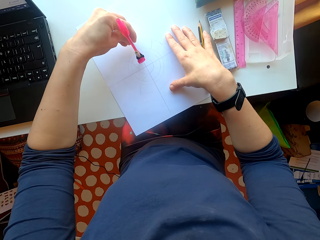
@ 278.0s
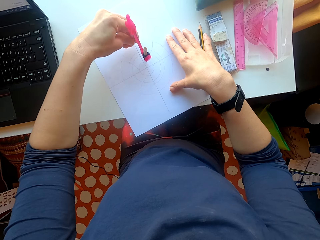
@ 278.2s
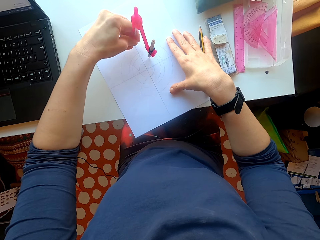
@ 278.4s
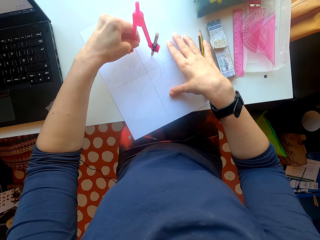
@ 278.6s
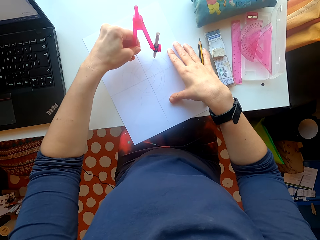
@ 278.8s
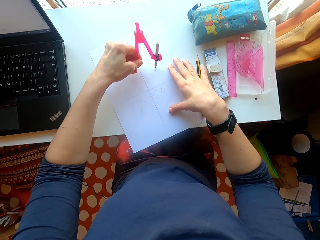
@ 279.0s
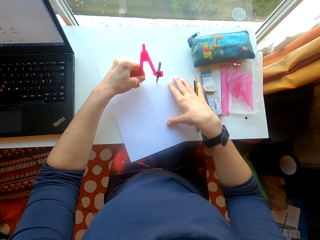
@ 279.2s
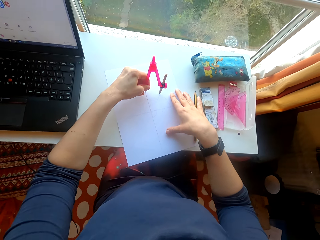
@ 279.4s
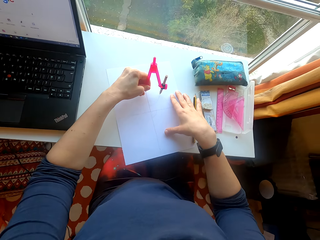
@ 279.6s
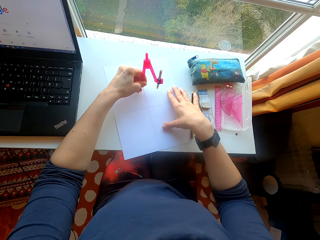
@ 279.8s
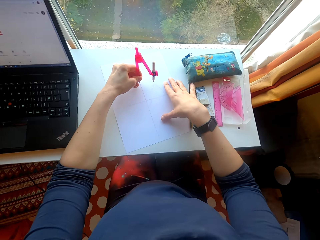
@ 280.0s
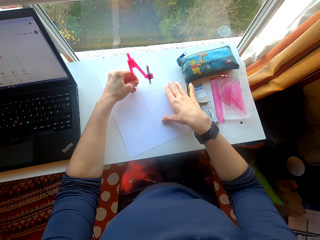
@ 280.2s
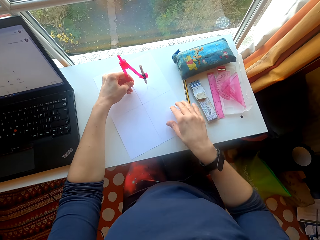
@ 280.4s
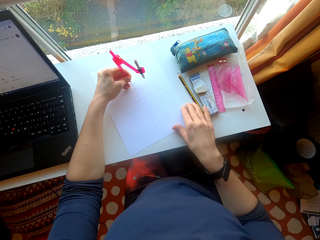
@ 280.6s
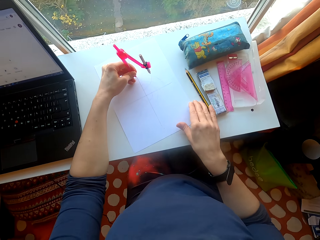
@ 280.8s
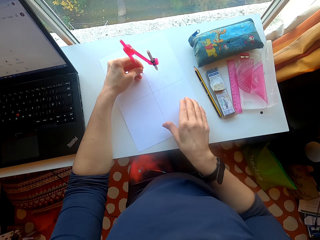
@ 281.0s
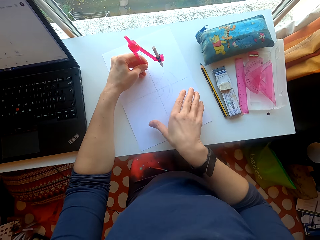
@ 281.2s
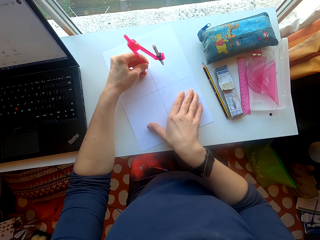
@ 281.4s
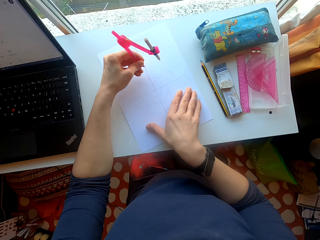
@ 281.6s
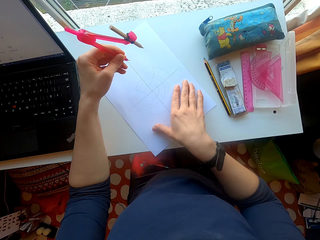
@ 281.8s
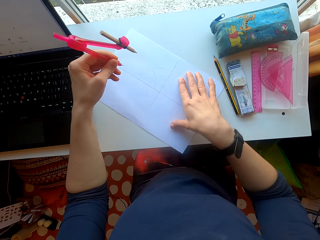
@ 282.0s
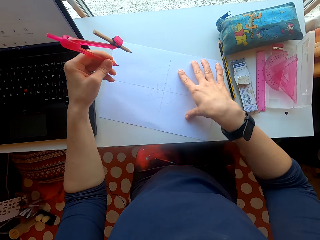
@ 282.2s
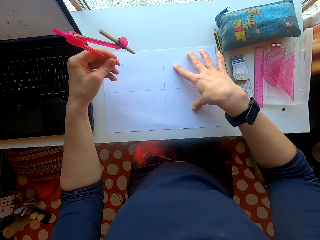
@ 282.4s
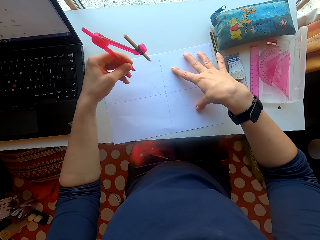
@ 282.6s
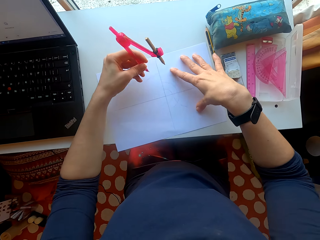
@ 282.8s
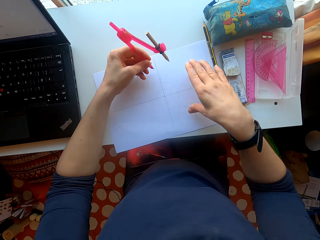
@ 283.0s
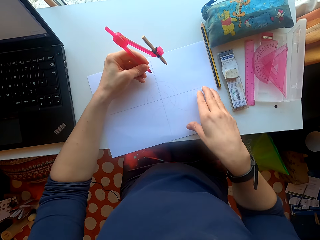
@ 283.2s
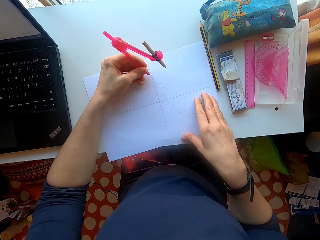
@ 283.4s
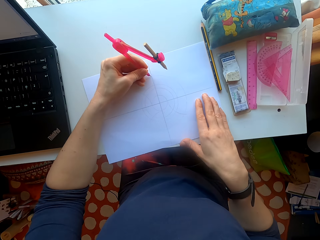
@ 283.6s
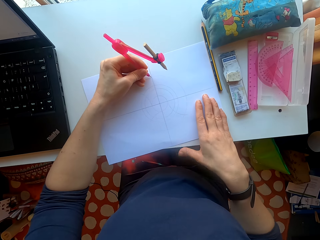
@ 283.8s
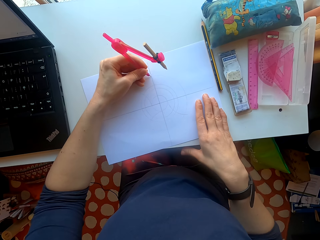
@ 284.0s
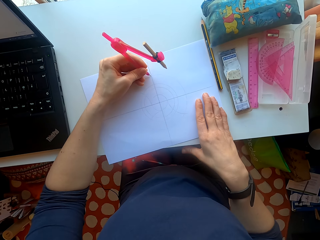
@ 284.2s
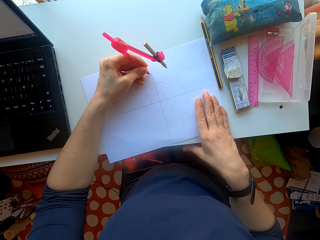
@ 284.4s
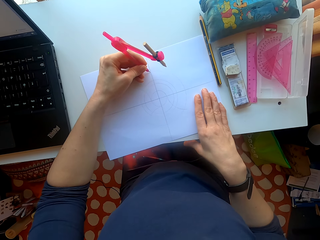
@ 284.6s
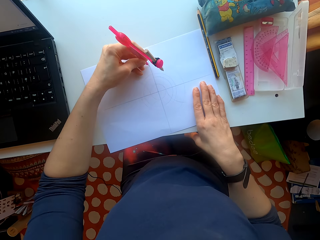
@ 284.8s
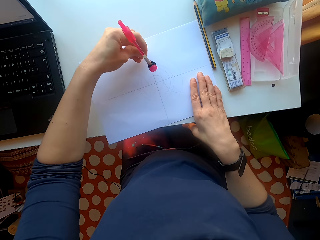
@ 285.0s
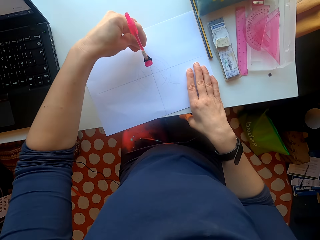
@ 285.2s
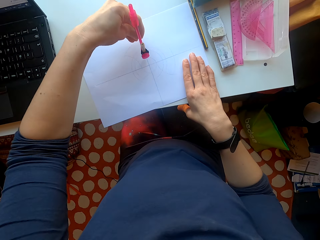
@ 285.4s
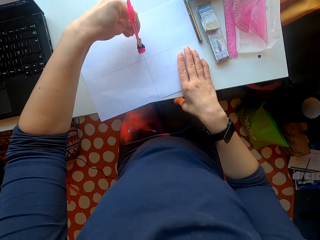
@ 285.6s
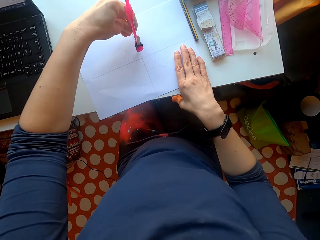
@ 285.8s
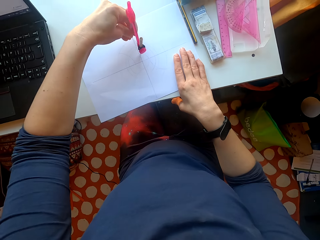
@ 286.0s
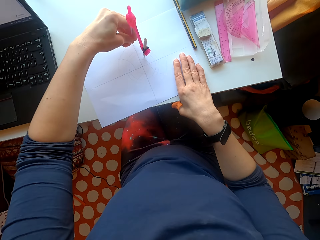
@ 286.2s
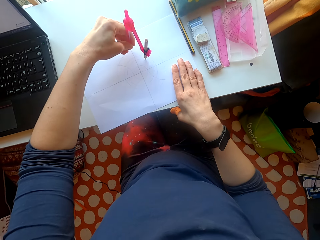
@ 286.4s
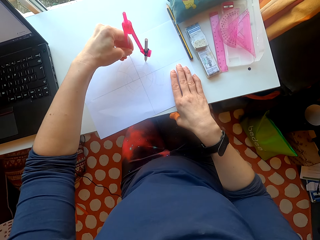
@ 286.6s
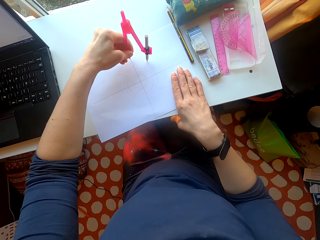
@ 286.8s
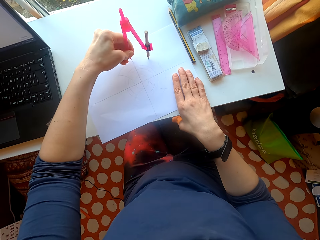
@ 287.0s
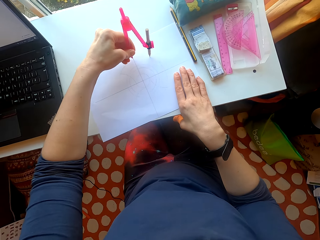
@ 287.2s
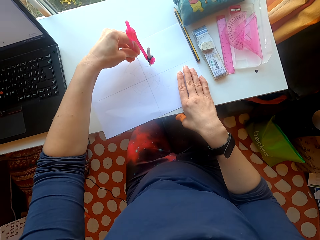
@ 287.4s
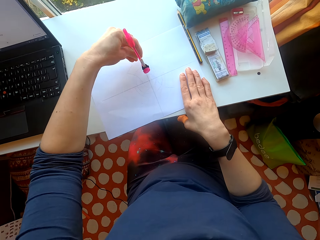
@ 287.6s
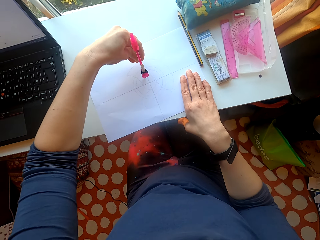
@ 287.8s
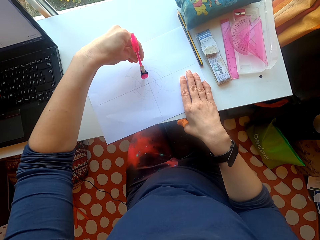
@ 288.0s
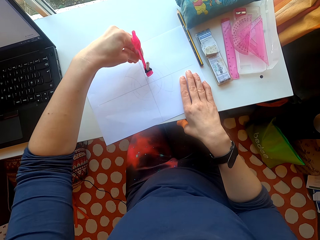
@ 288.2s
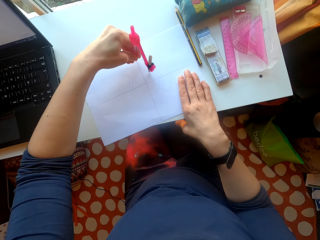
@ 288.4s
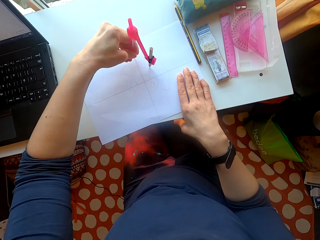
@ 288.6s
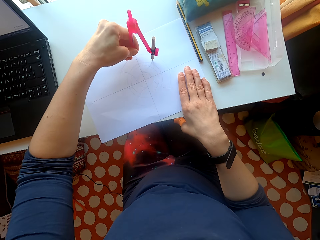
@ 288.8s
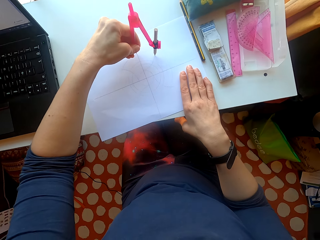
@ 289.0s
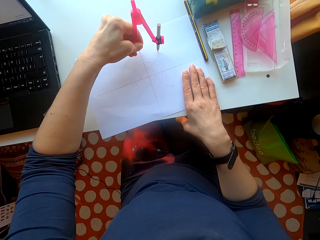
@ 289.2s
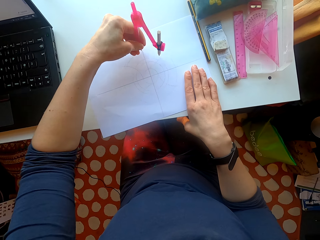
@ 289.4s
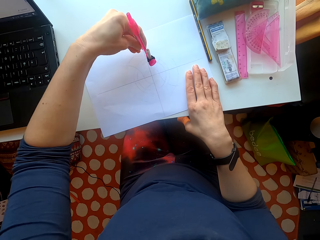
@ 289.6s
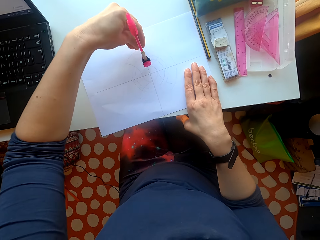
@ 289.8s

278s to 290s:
The camera wearer turns the paper. They draw on the paper.

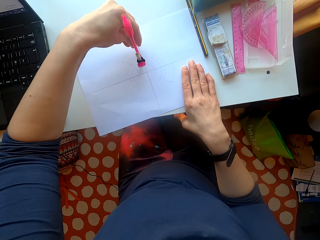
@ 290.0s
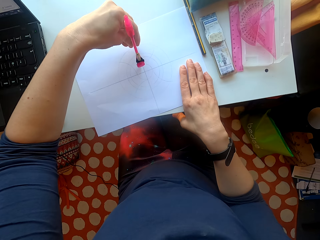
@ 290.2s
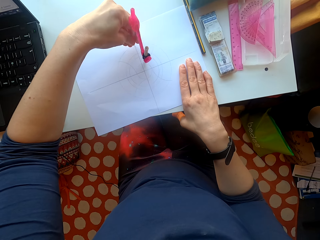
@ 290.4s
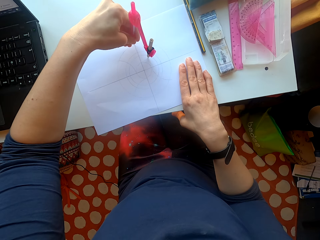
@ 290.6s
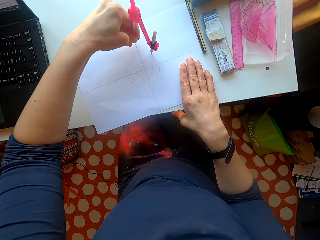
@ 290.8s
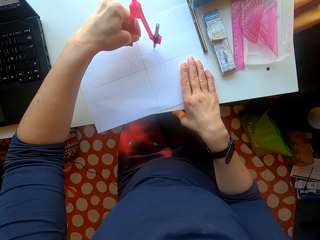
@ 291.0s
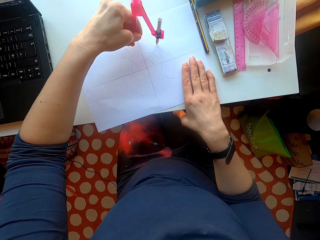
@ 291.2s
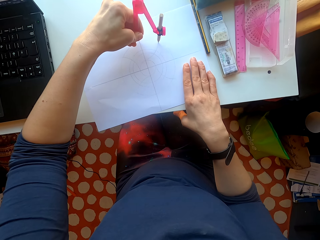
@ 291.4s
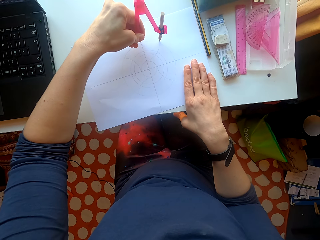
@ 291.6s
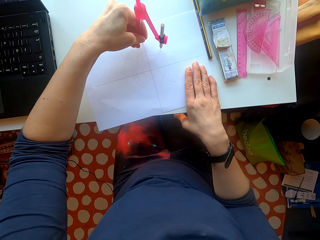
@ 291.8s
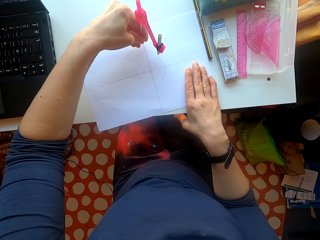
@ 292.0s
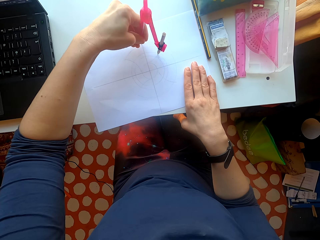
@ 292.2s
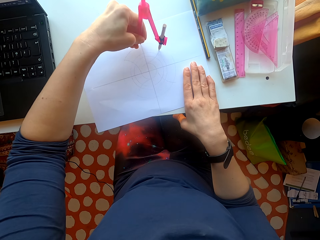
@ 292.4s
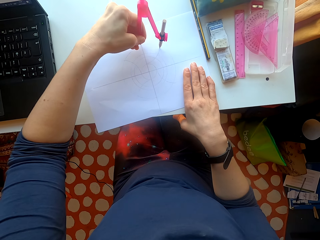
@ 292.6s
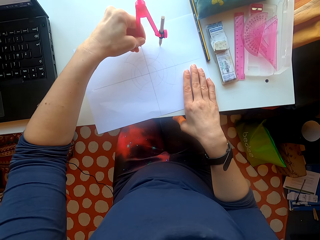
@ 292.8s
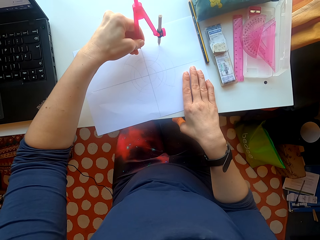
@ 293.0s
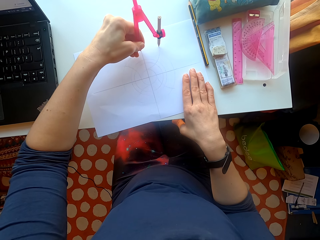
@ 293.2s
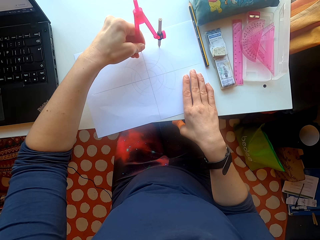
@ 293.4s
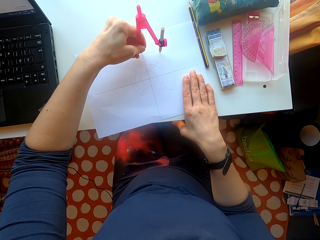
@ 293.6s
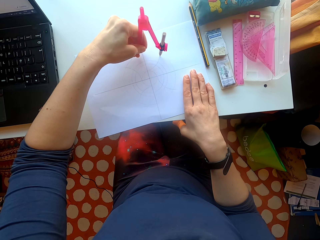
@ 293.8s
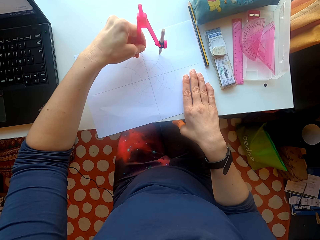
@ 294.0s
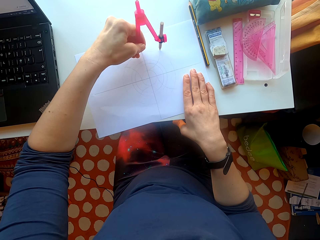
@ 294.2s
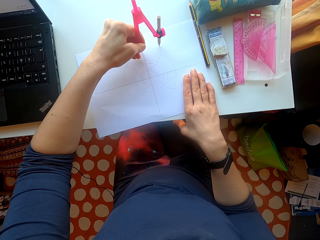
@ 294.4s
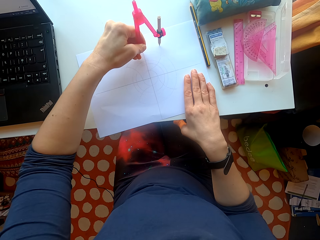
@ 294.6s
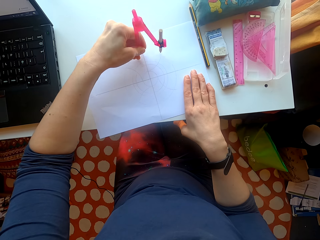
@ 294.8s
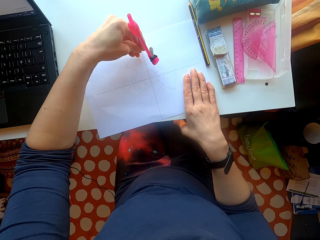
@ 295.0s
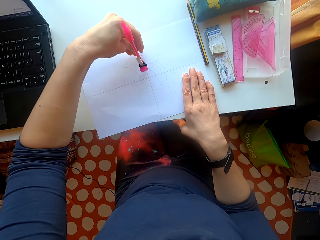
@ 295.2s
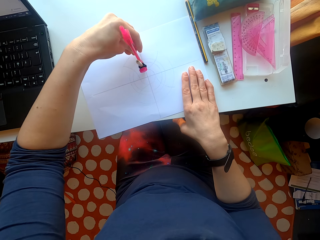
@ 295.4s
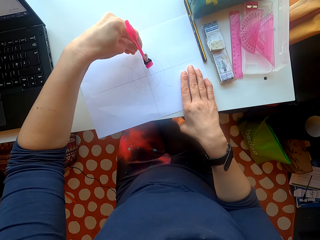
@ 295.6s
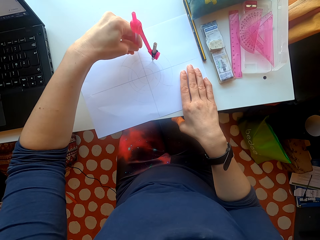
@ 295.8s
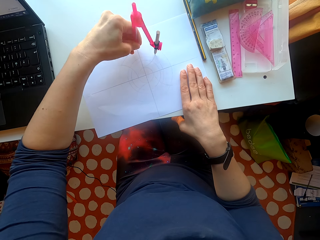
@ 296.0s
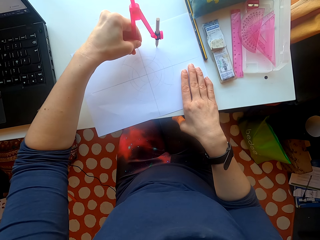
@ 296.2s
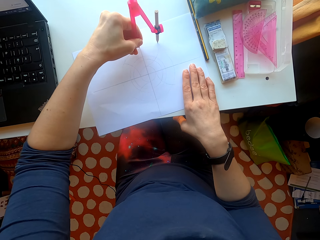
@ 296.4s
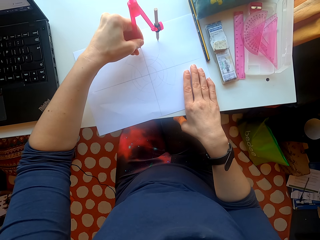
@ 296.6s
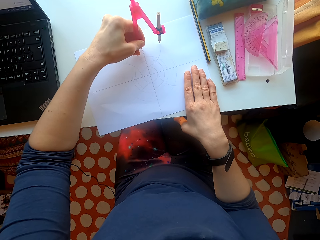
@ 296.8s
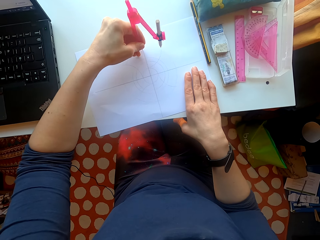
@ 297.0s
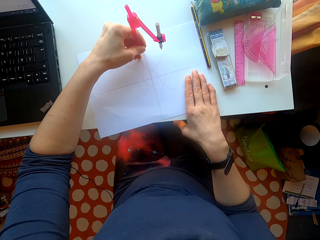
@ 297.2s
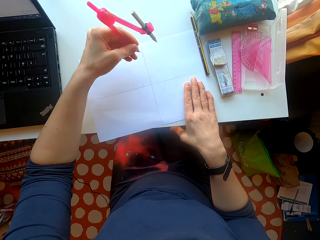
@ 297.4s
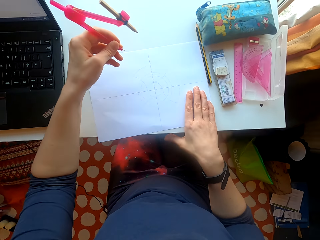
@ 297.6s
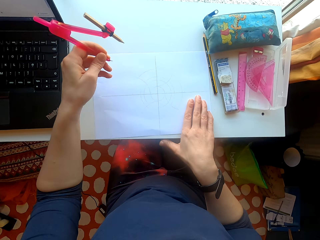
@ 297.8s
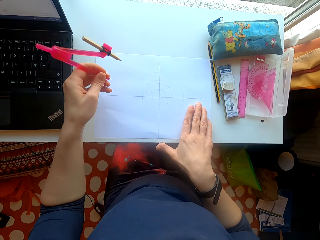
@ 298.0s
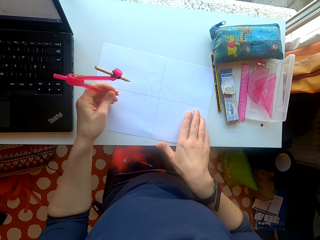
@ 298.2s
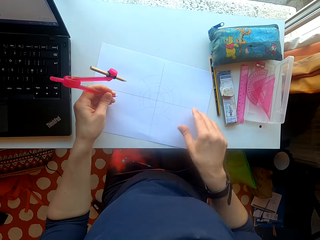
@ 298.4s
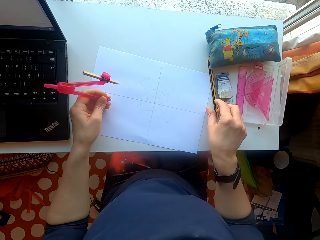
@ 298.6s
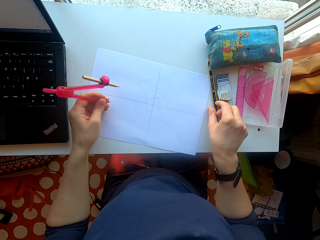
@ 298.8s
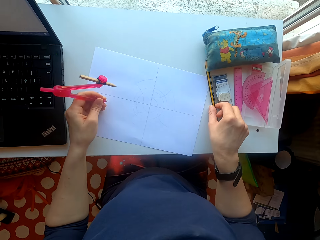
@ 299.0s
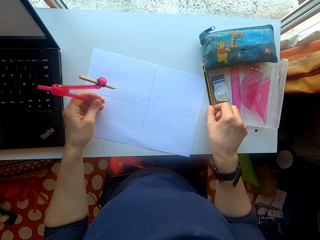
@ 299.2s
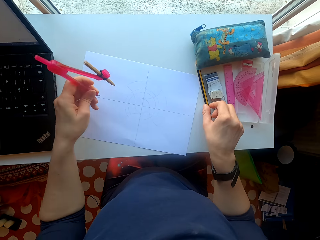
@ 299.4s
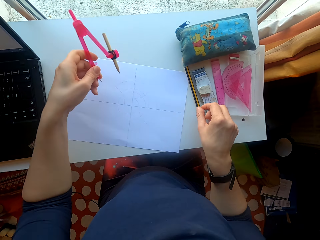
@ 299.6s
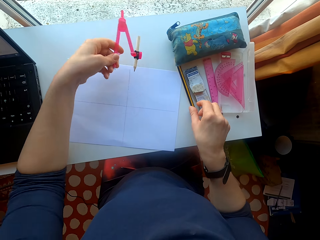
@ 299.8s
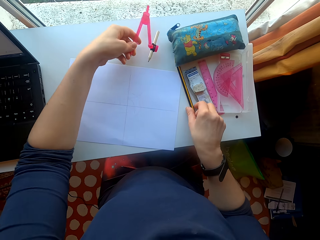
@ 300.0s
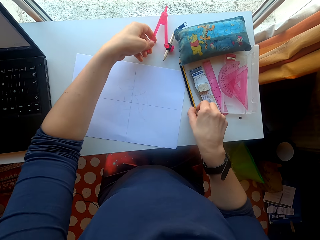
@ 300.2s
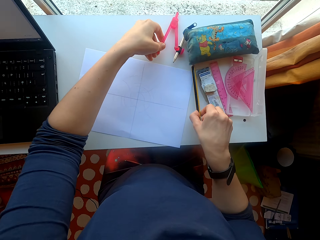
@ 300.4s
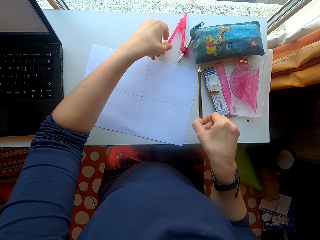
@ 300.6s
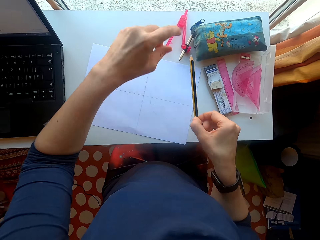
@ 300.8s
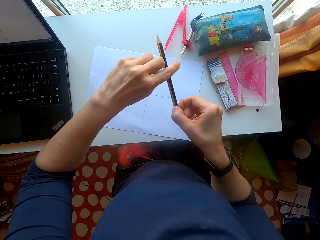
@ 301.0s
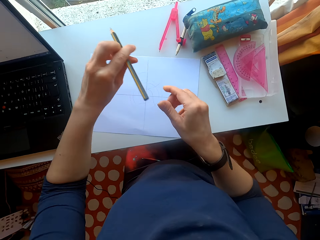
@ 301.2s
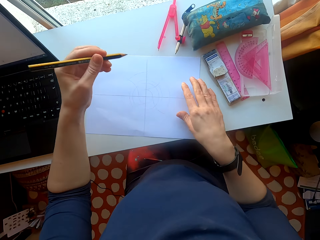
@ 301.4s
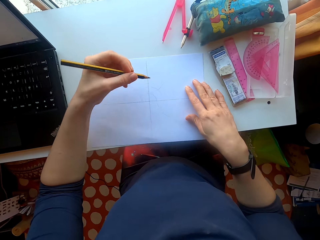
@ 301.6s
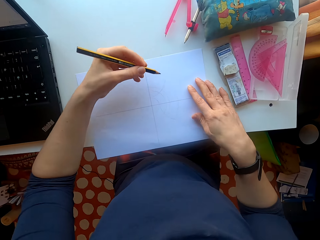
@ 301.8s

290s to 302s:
The camera wearer turns the paper. They drop the compass on the table. They pick the pencil from the table.
